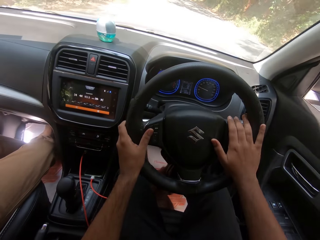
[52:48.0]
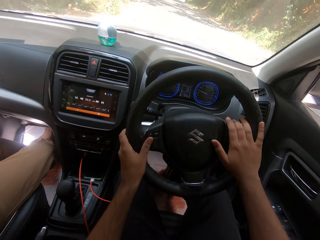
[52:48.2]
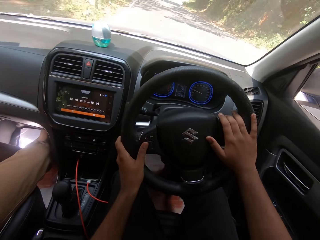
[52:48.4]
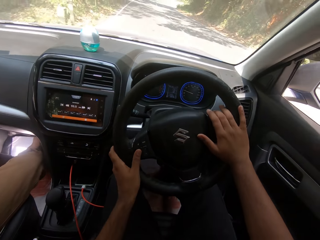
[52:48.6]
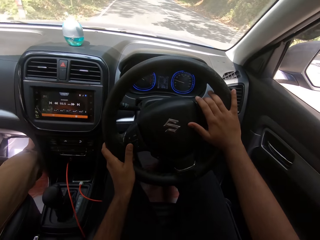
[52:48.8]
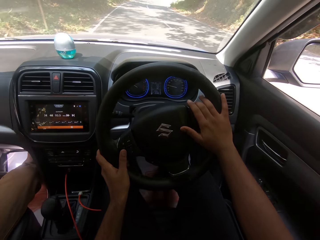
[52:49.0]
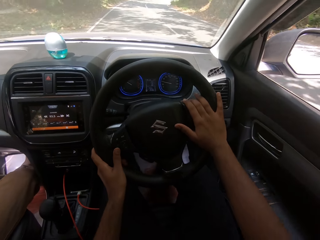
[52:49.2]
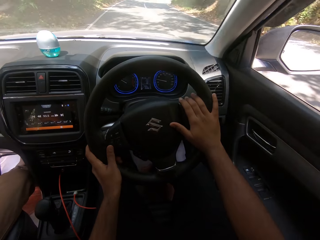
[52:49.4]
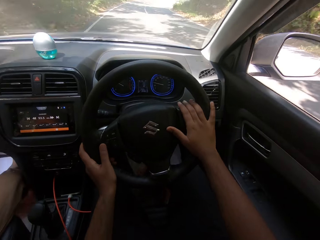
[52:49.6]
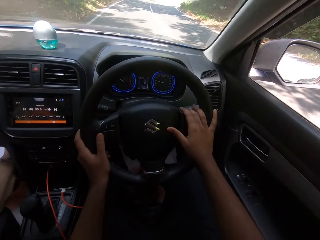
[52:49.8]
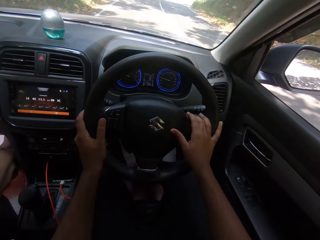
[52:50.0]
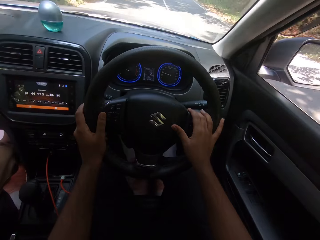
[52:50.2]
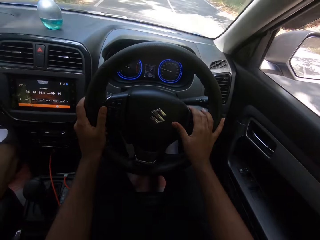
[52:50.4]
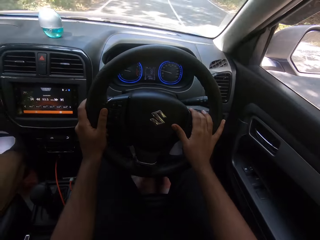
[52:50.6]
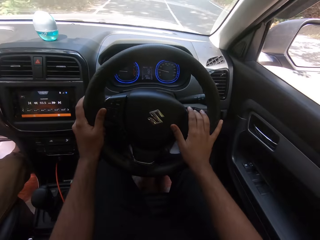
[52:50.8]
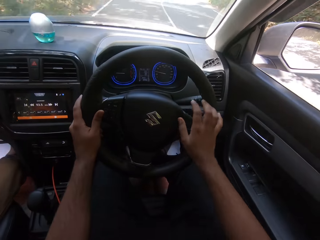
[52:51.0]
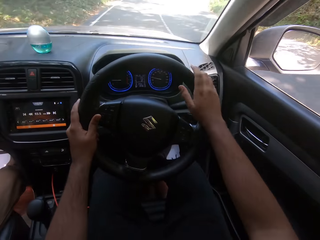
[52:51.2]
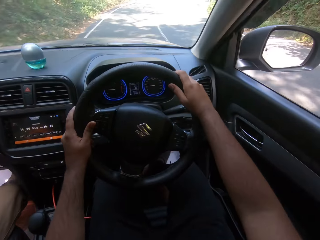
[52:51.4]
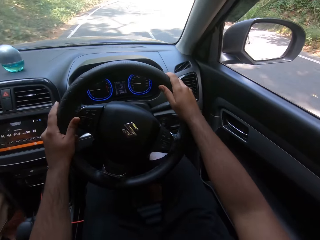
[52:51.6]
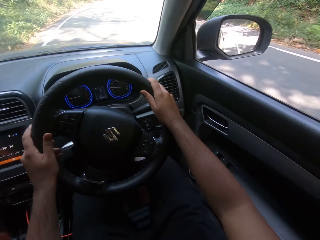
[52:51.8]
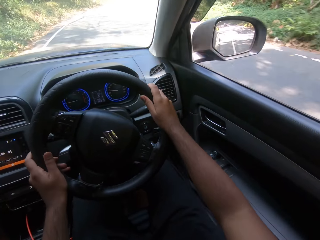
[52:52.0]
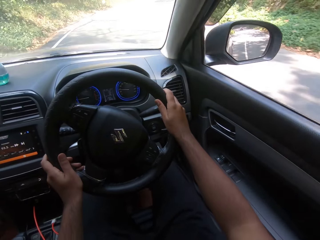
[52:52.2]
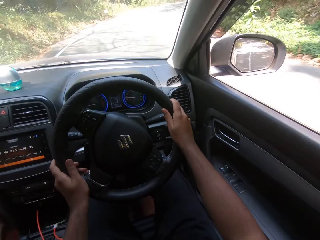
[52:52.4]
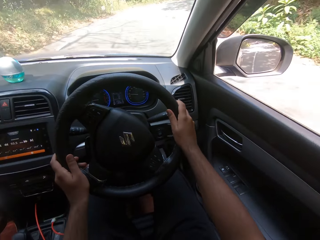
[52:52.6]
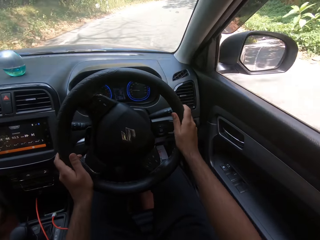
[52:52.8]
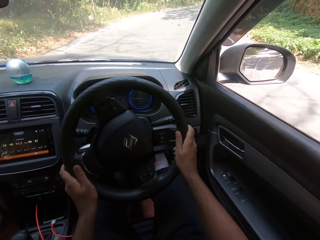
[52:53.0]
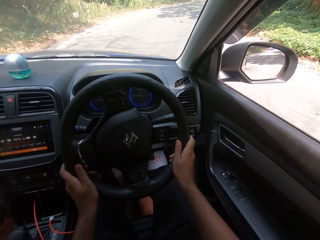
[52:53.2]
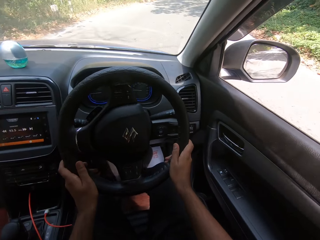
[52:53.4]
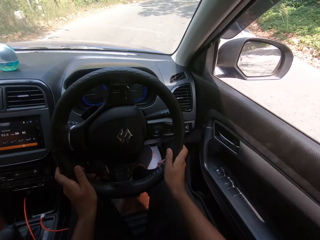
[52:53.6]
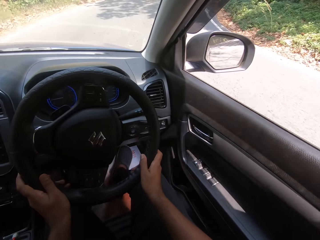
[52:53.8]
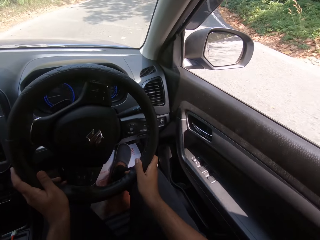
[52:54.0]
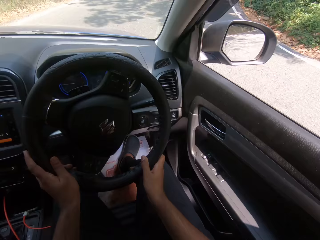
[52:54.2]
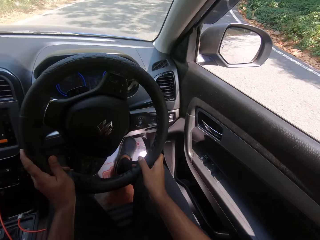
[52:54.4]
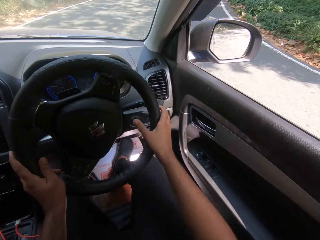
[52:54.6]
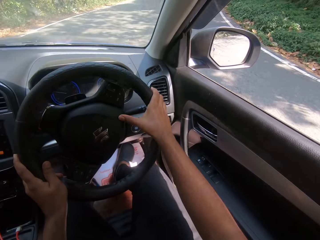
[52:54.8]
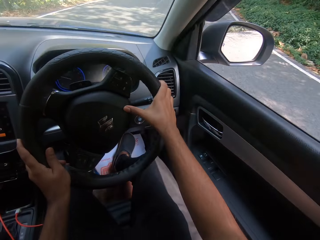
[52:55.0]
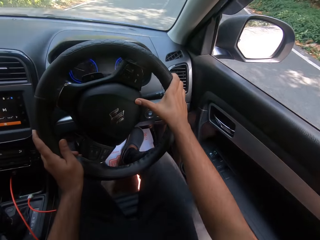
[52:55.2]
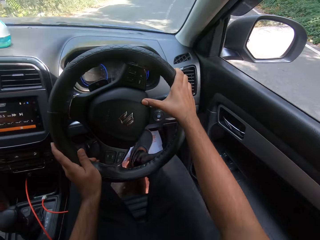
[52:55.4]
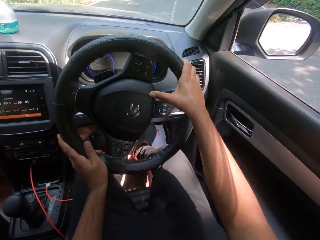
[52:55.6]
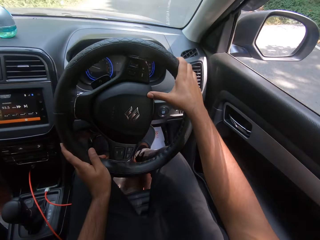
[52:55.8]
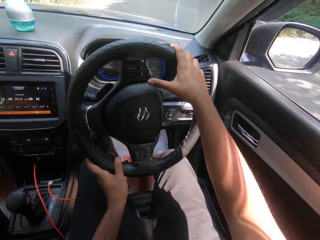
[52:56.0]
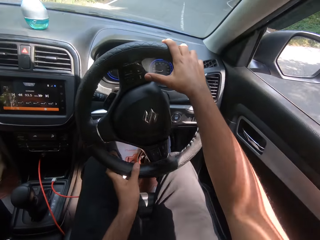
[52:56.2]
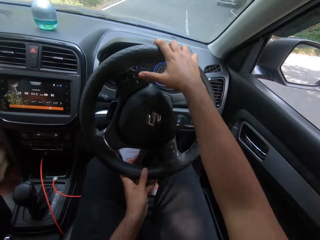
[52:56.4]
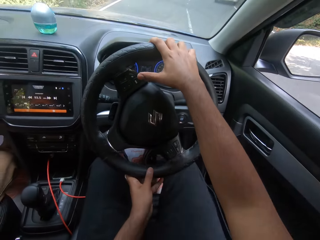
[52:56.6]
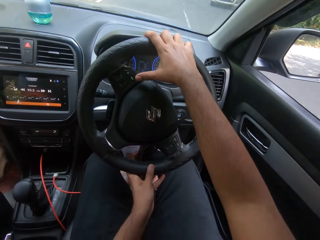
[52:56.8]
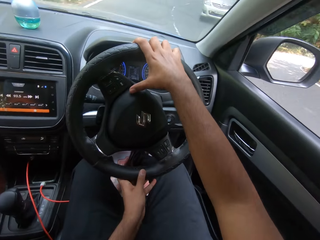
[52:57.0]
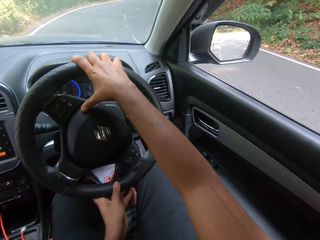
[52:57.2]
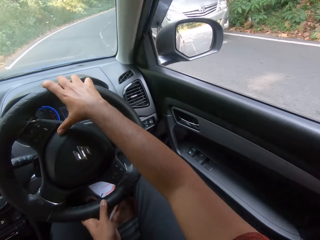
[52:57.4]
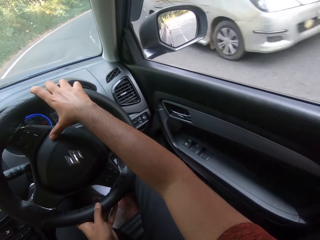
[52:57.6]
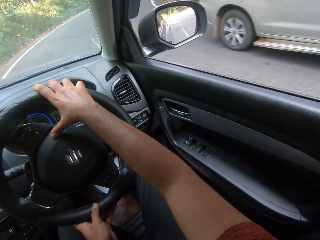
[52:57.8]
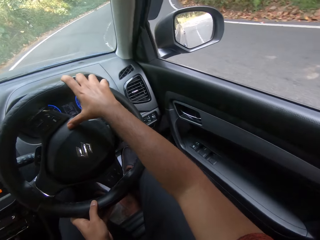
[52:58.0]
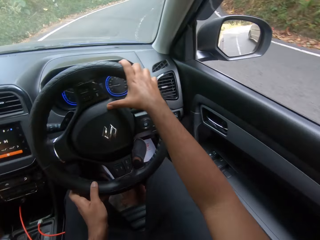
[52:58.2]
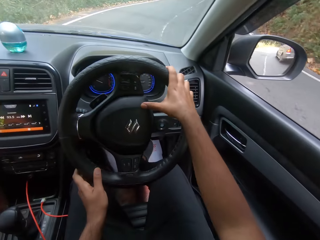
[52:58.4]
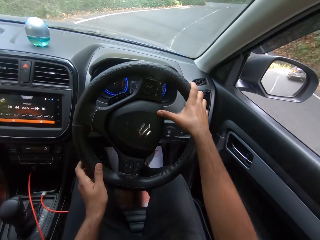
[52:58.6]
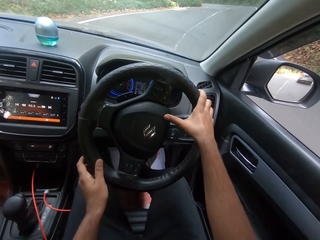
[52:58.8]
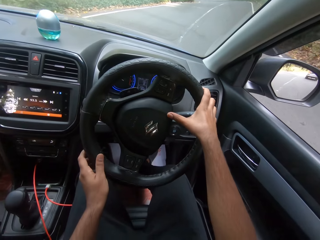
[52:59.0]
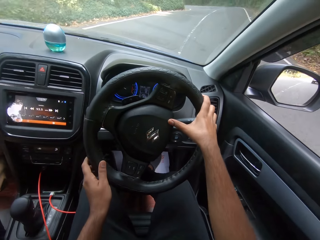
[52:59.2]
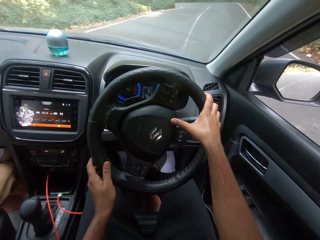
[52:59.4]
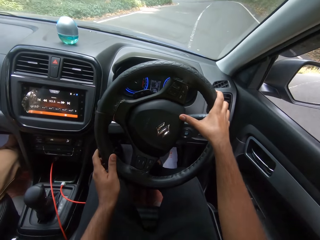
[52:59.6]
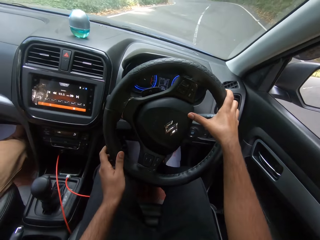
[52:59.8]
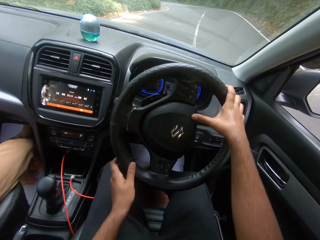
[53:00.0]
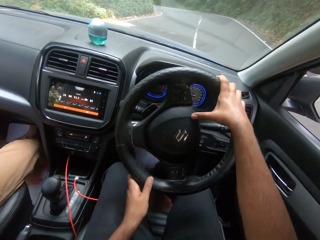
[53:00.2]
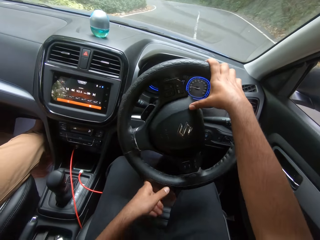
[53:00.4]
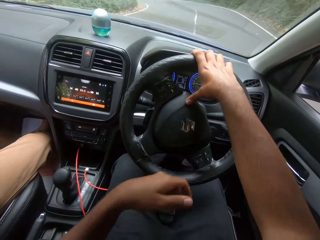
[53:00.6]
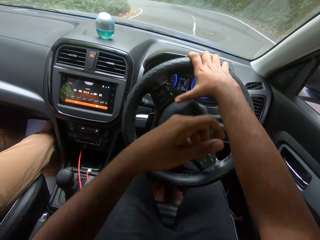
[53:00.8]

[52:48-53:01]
The camera wearer hits the horn with his right hand. He hits the horn with his right hand again. He drives past a cream car.

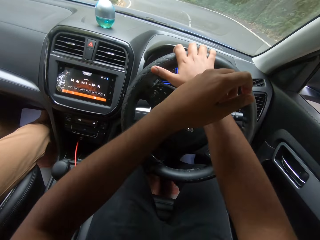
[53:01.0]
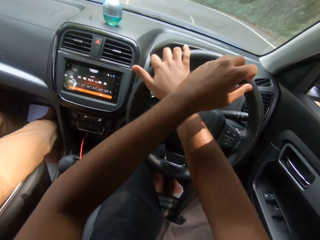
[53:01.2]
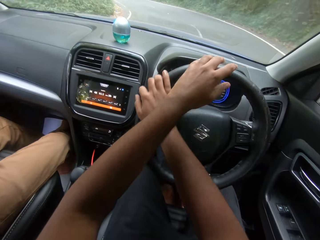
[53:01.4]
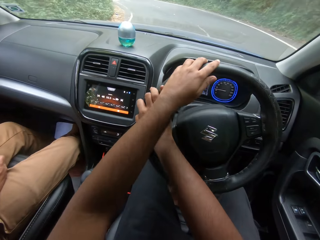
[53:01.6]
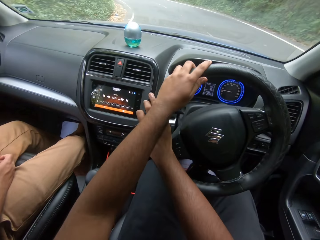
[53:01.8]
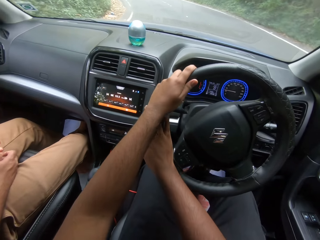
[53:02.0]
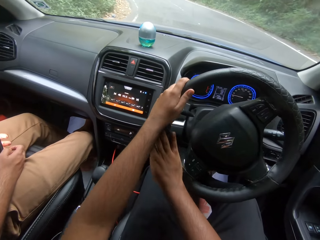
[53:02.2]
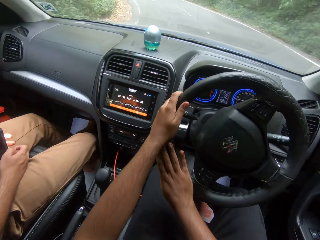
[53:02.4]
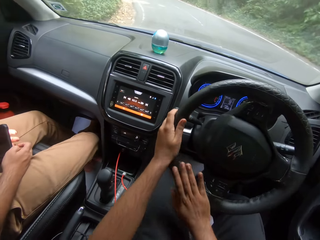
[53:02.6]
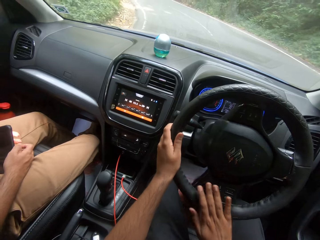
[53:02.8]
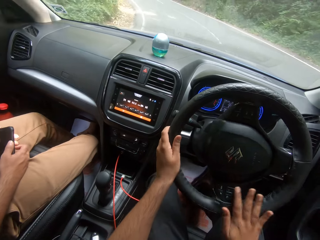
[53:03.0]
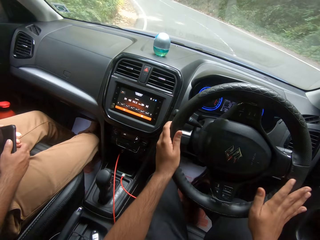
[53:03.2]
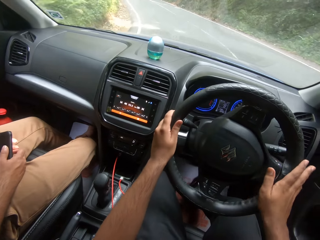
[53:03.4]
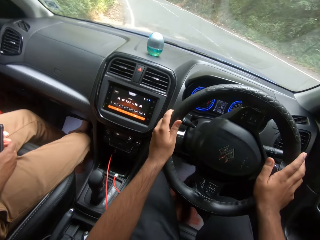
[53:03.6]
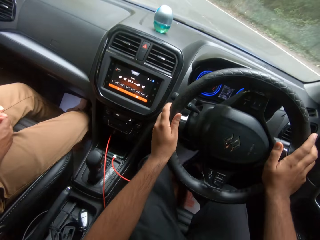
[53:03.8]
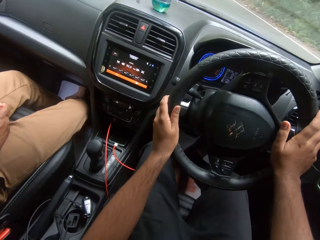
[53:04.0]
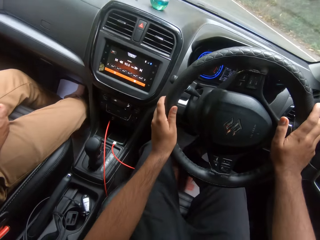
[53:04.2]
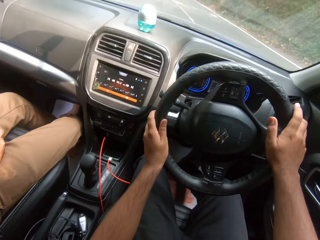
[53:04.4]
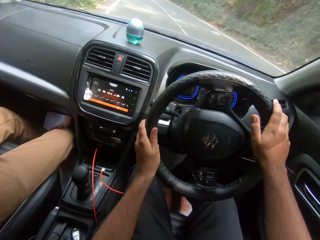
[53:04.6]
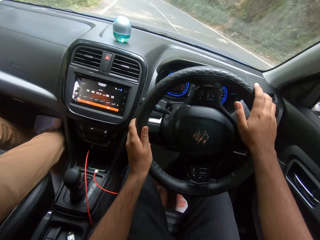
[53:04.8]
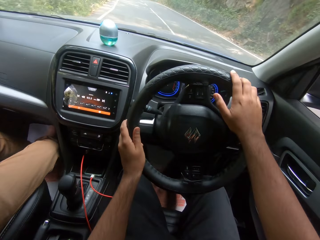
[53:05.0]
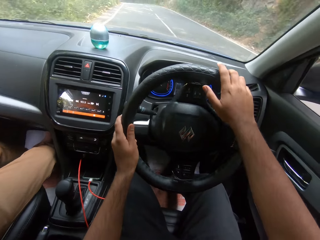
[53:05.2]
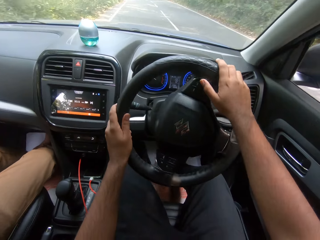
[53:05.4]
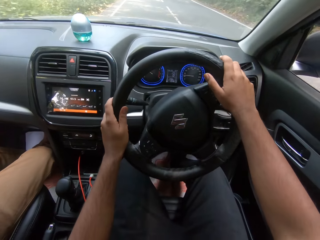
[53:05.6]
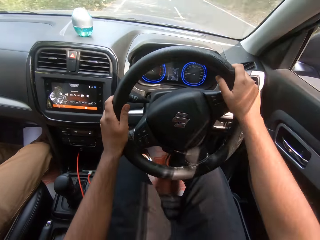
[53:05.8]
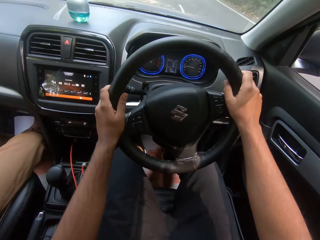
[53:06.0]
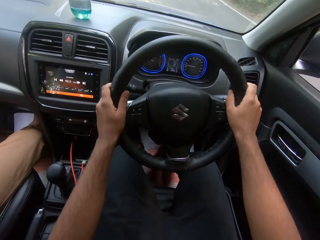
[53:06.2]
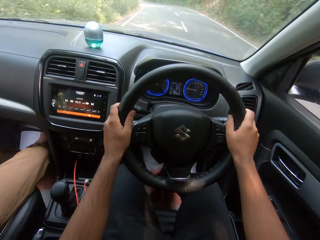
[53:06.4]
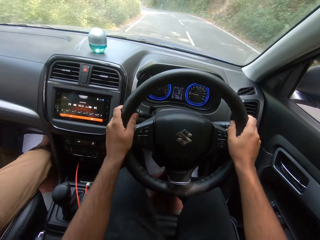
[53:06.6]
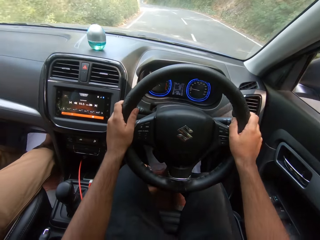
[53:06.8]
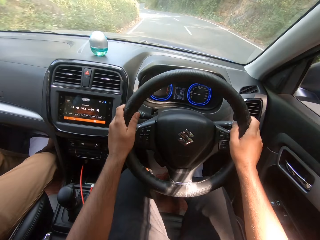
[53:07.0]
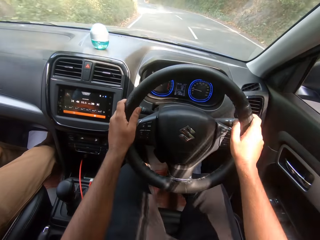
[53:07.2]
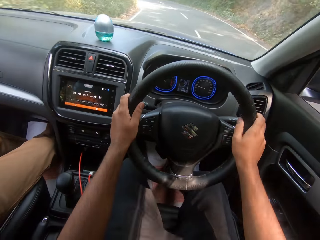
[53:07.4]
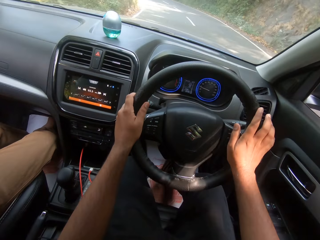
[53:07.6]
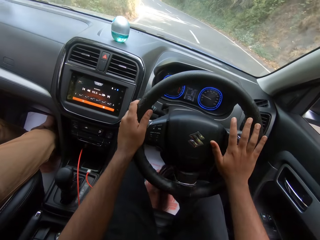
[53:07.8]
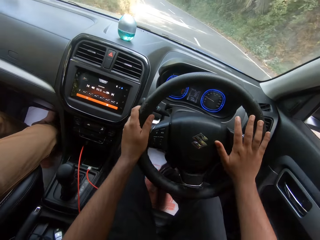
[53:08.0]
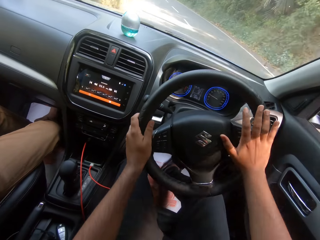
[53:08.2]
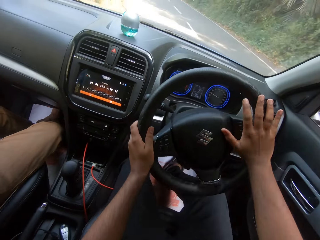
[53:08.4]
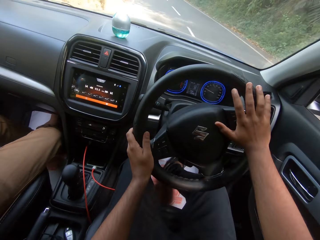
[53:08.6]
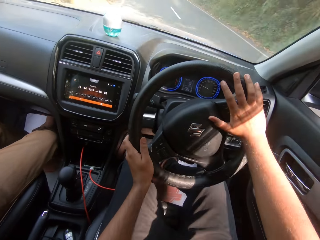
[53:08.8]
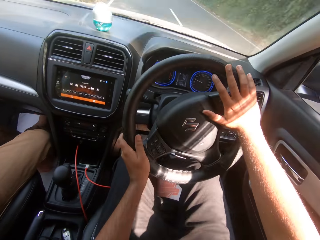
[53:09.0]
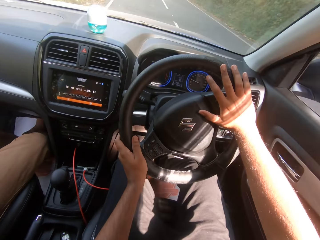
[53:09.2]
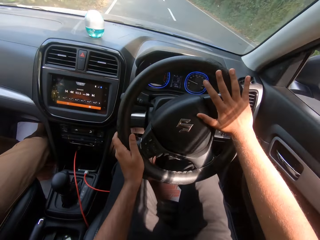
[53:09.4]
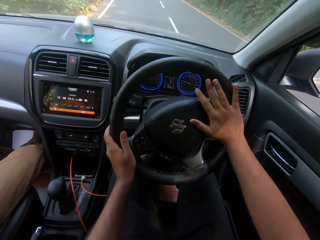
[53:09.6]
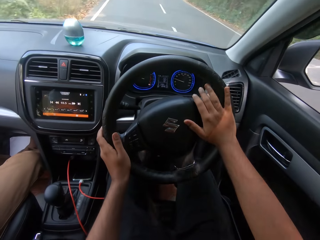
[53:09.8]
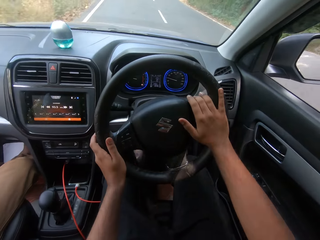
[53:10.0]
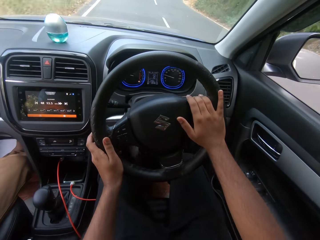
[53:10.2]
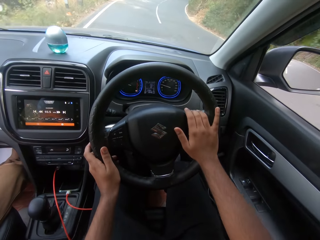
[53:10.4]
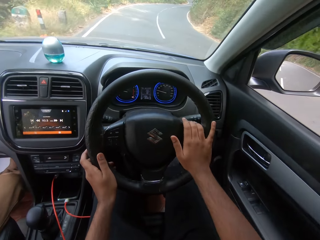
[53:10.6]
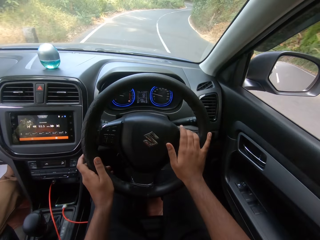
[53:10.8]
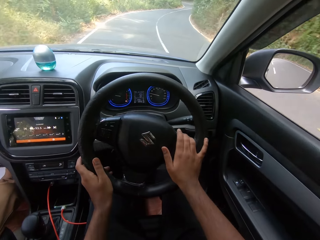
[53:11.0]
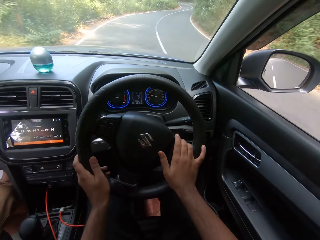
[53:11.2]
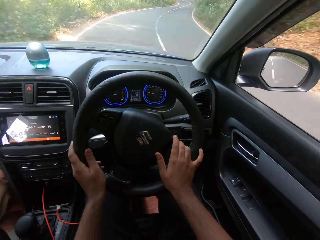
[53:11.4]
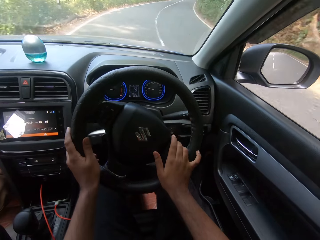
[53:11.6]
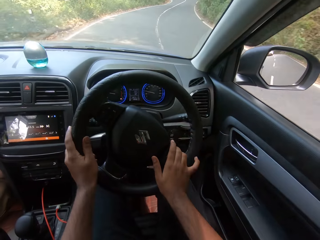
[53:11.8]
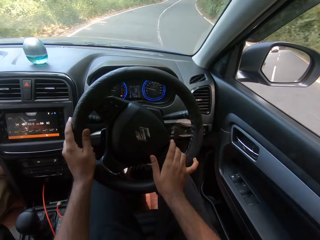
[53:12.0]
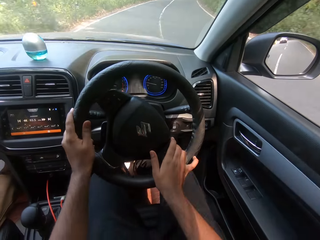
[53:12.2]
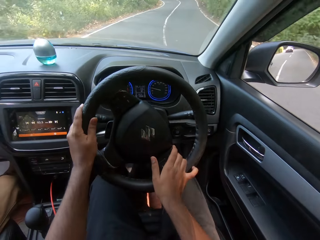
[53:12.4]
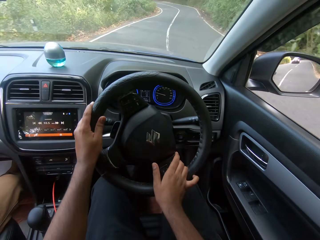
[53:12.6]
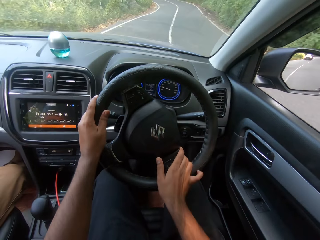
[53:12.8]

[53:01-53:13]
A man holds a phone with his hands.
